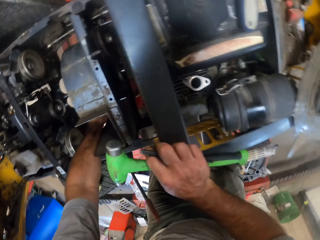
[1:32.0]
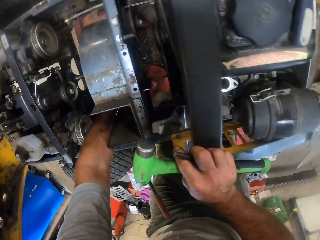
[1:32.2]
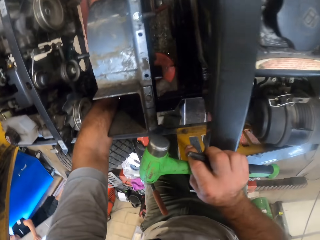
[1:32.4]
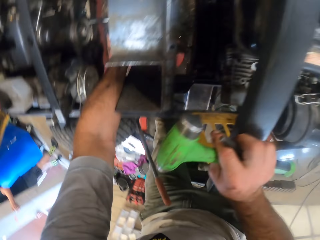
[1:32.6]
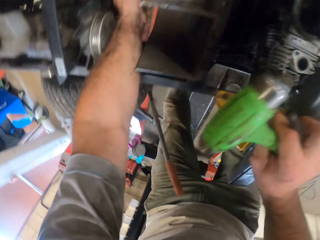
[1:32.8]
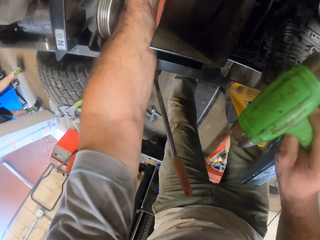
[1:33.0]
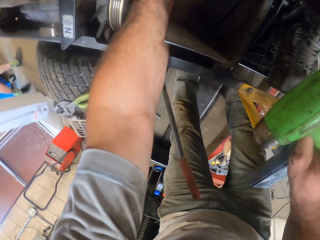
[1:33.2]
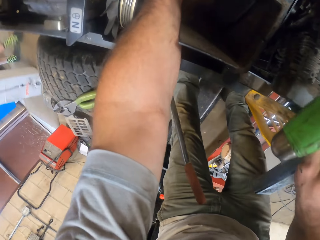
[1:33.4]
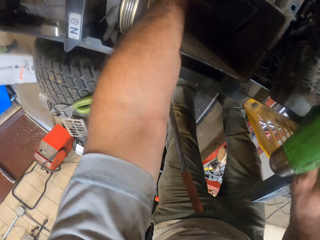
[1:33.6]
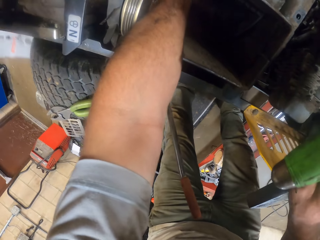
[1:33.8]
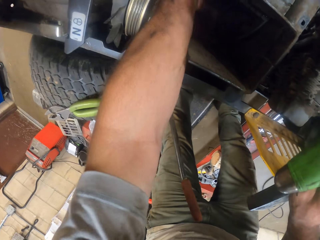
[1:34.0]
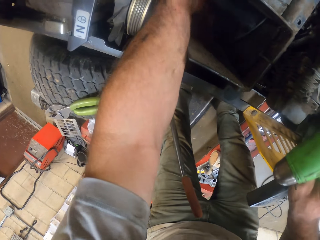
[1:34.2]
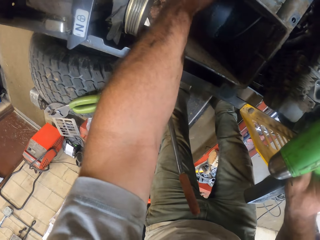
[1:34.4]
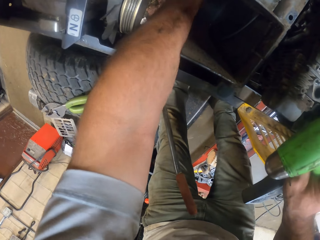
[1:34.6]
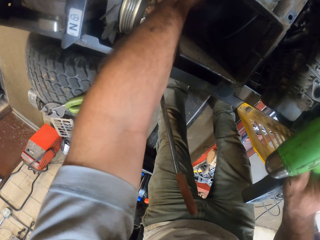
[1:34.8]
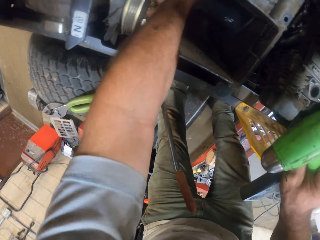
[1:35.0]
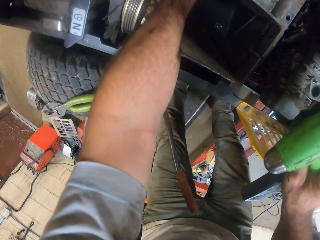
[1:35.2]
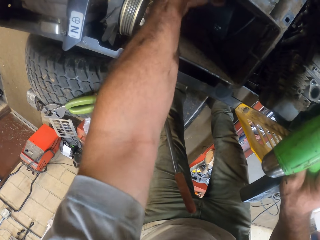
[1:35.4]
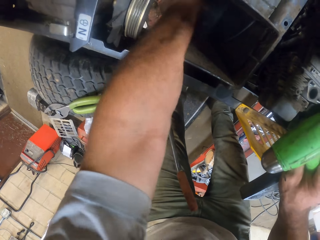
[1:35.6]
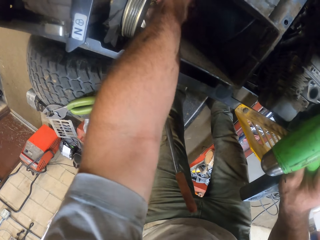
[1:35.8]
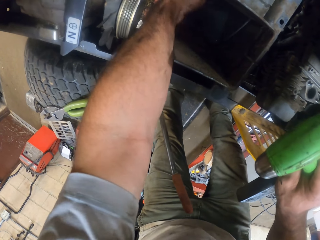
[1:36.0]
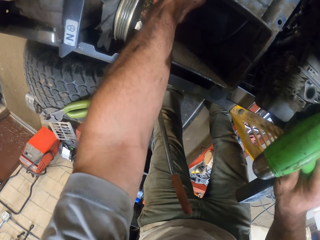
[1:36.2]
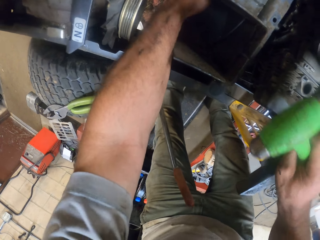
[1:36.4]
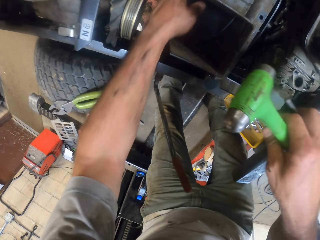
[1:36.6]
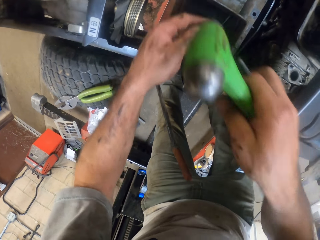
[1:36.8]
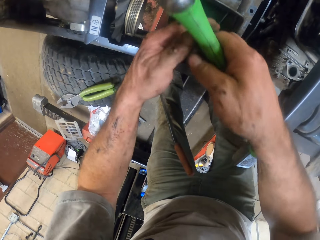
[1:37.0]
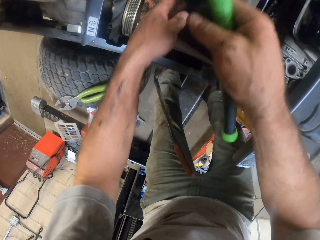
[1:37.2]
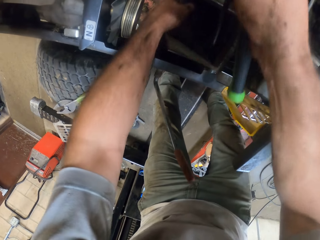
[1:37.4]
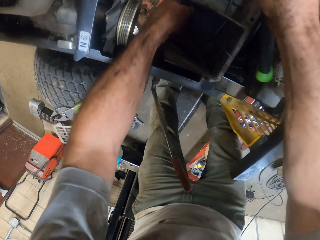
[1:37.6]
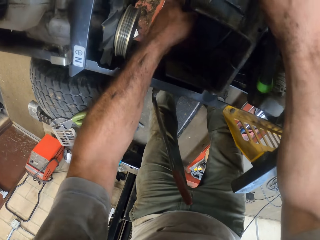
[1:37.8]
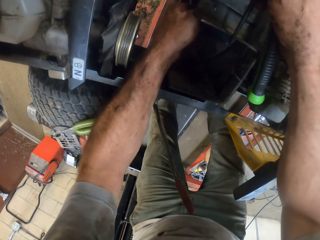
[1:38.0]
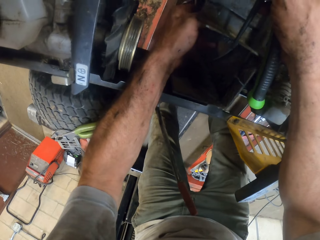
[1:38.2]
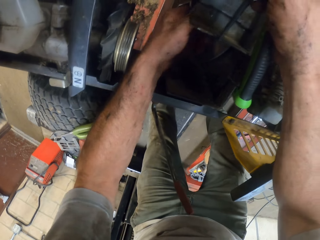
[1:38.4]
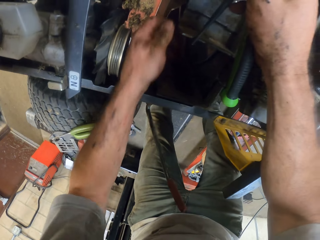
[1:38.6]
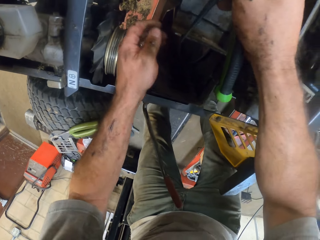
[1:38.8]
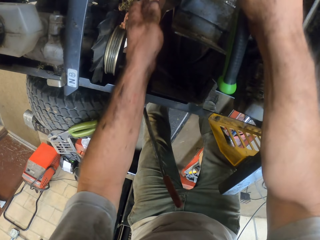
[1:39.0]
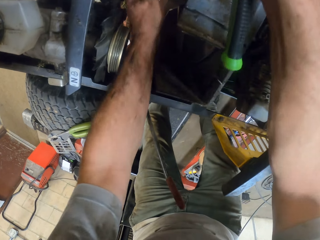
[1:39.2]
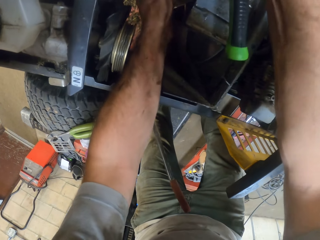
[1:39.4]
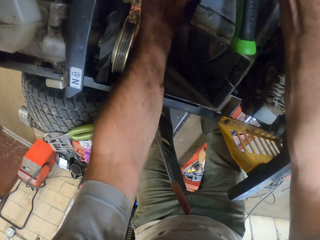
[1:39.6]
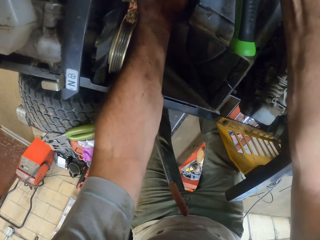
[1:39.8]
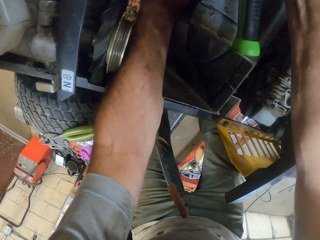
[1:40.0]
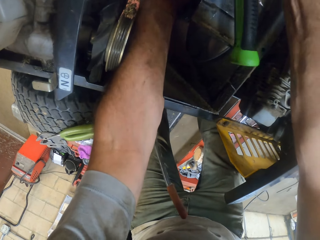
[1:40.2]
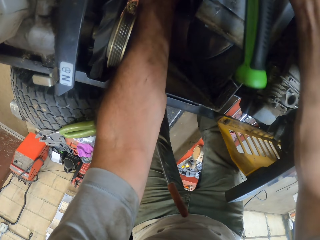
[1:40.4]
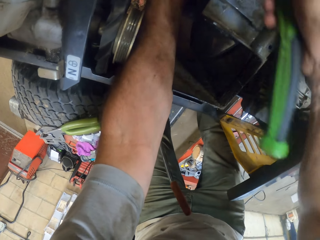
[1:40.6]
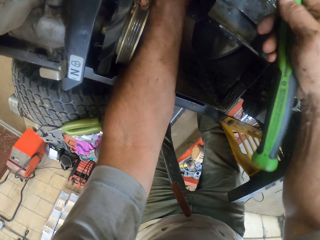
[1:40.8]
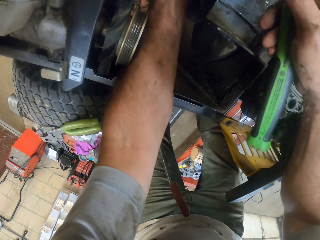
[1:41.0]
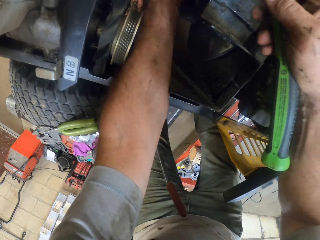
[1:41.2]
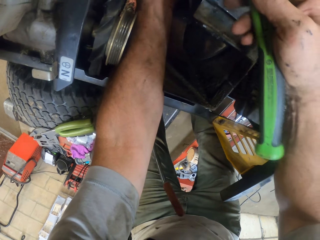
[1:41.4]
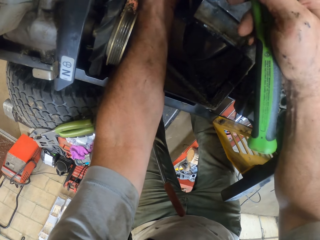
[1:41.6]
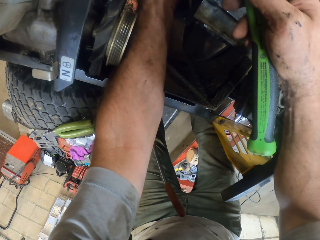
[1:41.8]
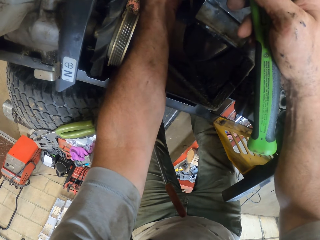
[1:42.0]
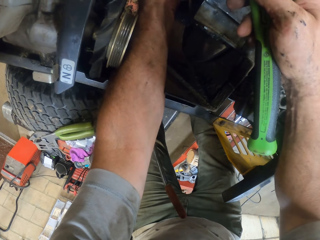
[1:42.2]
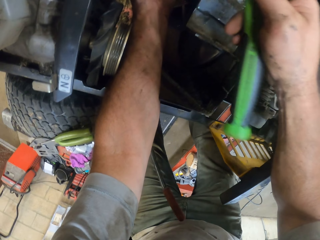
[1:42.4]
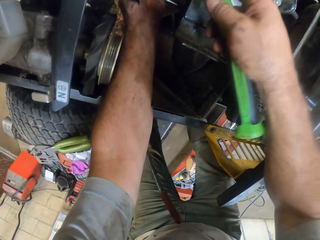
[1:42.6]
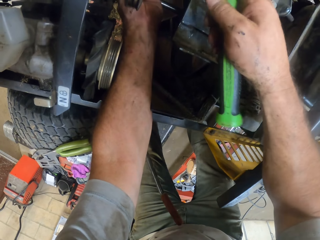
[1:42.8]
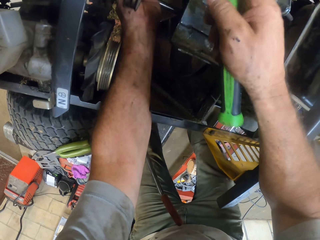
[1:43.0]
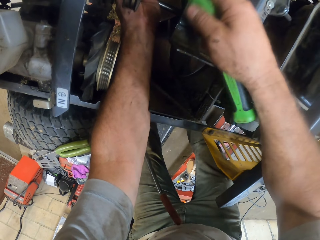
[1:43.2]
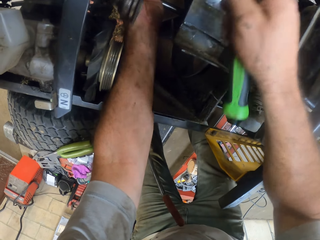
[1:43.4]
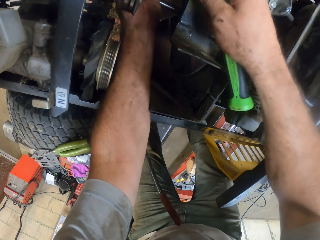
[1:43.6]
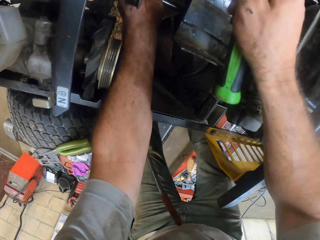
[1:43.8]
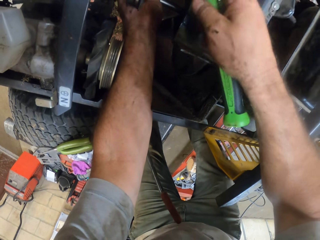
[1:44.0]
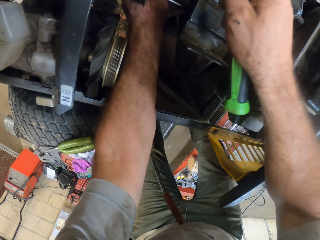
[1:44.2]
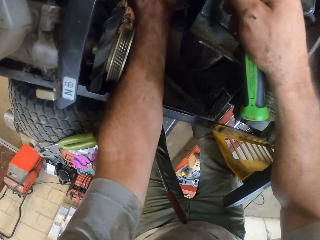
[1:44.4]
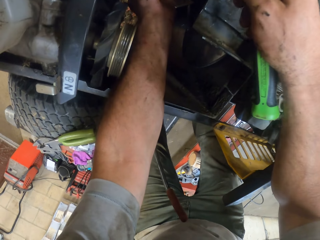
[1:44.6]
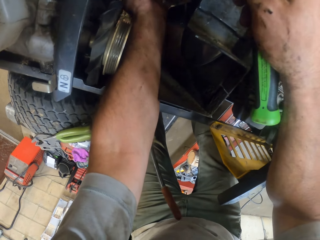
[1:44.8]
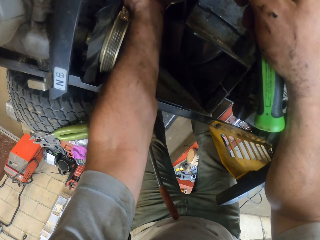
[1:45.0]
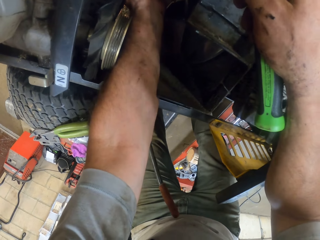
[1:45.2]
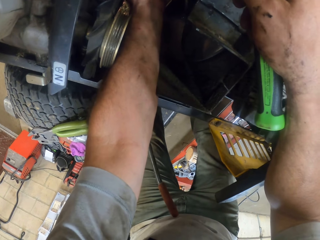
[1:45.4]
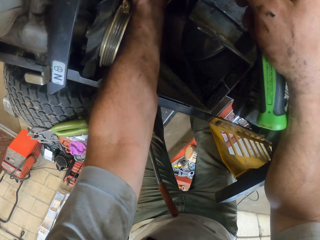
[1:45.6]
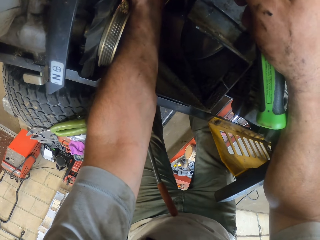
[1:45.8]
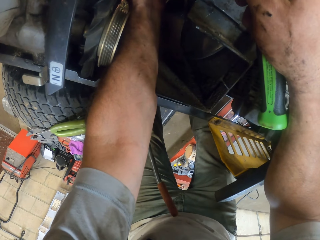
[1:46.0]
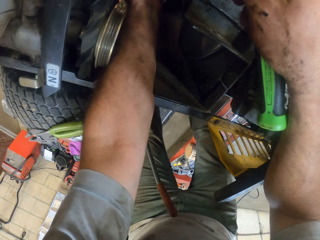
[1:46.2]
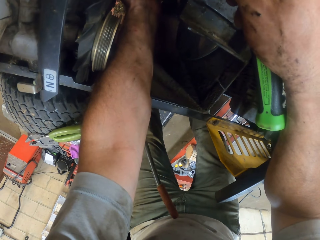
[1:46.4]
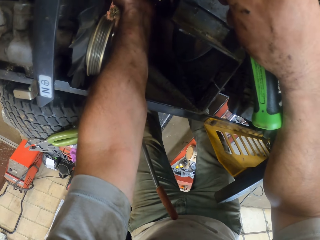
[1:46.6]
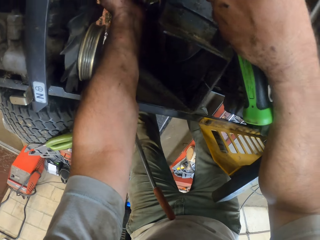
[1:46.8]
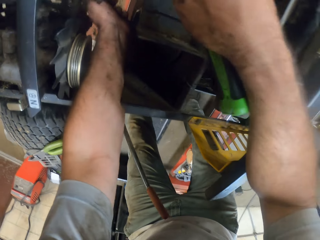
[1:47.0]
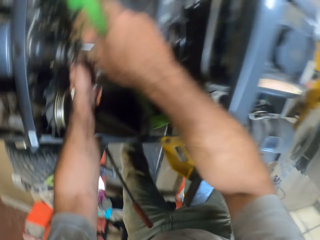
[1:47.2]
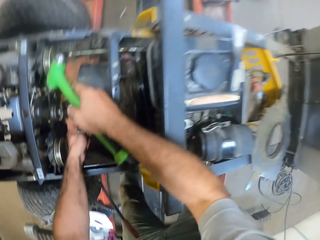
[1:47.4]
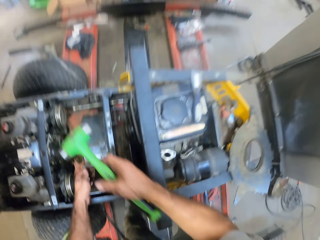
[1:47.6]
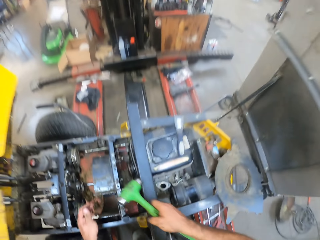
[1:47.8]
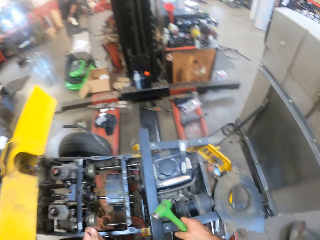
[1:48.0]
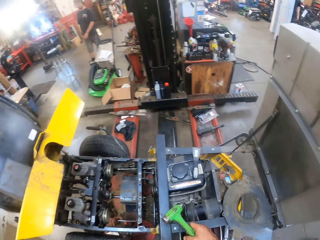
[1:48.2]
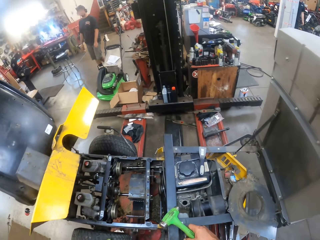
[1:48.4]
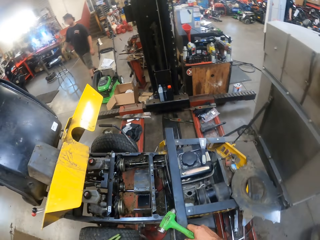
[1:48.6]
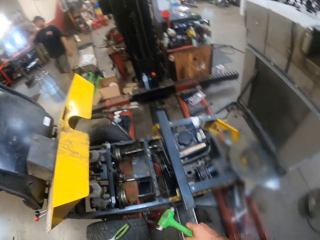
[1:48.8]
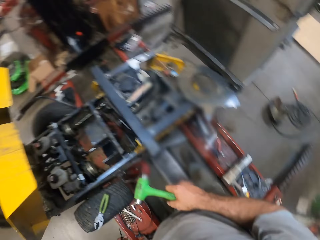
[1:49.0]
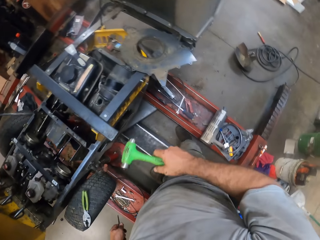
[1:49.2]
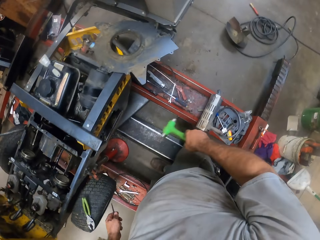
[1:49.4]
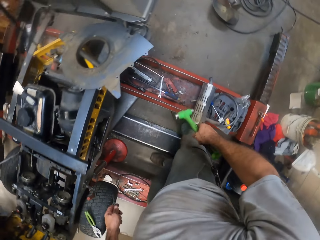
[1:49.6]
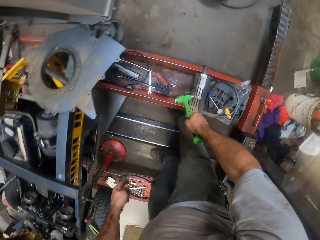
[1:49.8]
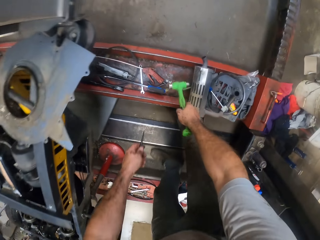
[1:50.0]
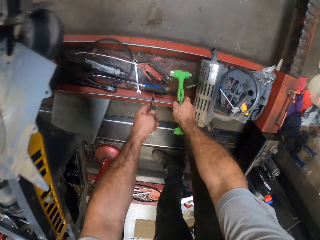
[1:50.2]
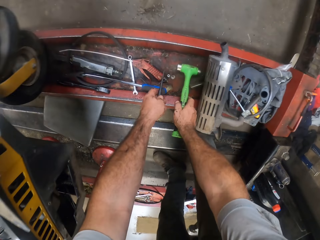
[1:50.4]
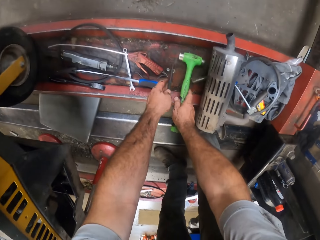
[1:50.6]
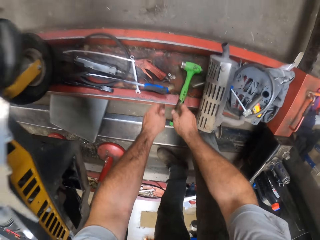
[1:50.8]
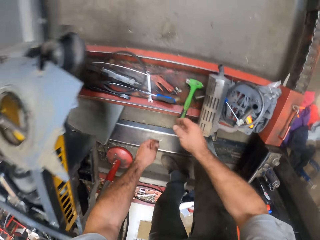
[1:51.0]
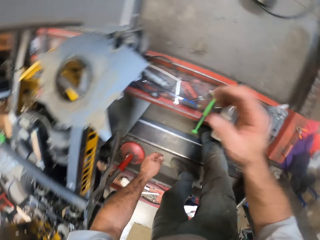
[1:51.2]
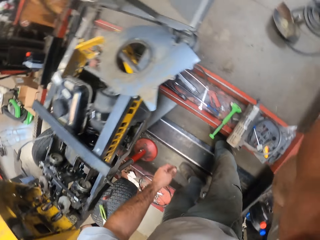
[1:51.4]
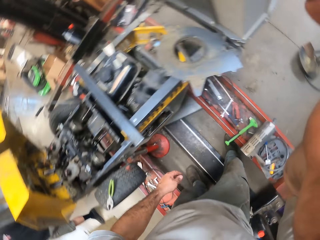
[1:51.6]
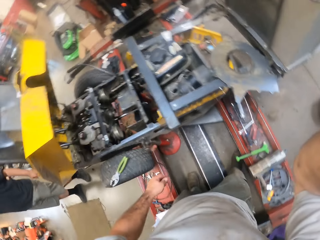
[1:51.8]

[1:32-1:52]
The camera wearer puts his left hand into the lawnmower. He pulls a blade. He pulls the blade repeatedly. He hits the lawnmower with the hammer in his right hand. He places the hammer in his right hand on the steel or car lift. He places the nail in his left hand on the steel.
